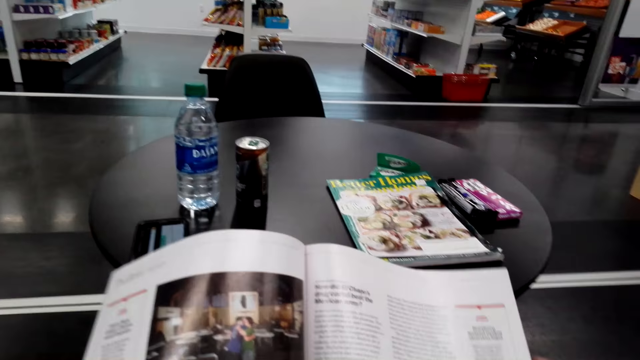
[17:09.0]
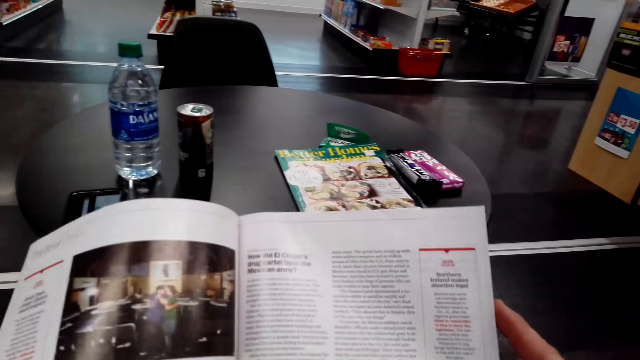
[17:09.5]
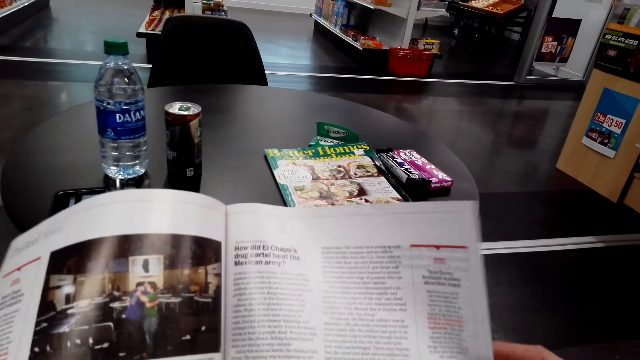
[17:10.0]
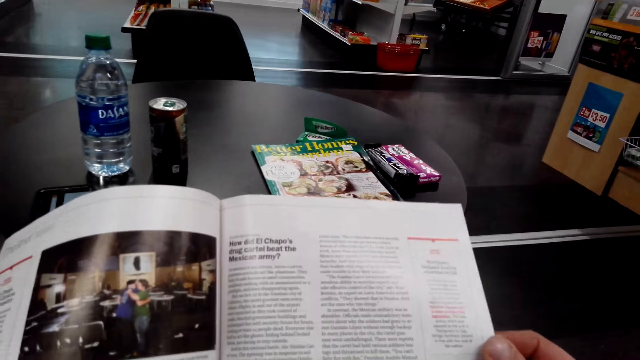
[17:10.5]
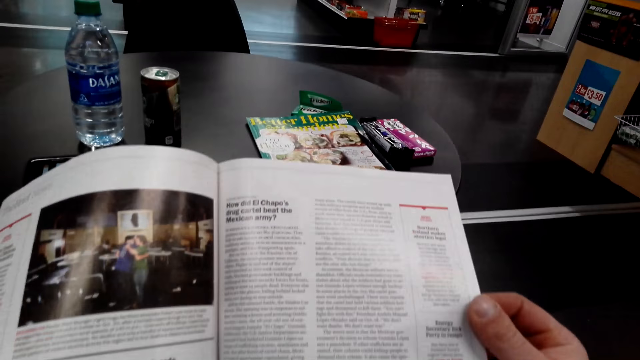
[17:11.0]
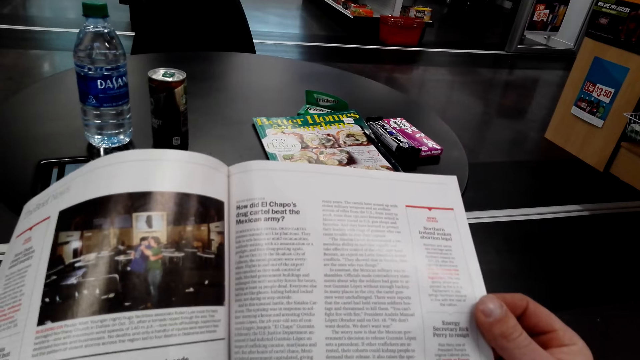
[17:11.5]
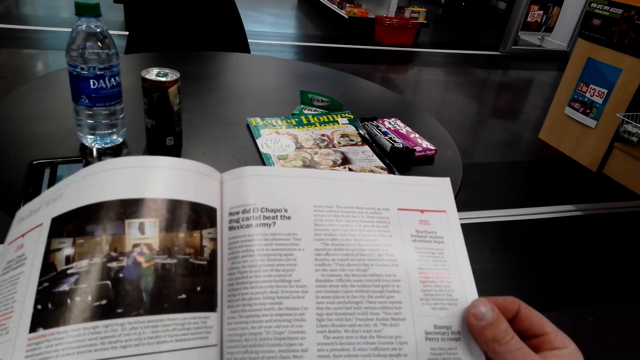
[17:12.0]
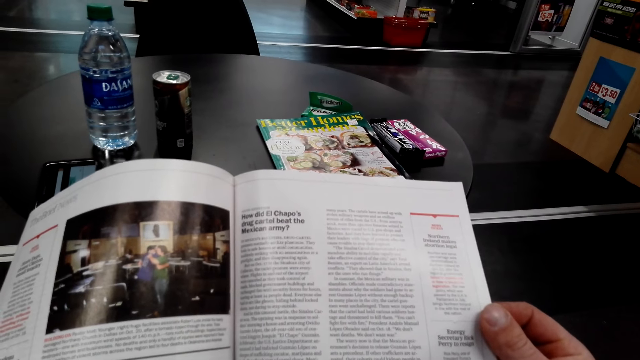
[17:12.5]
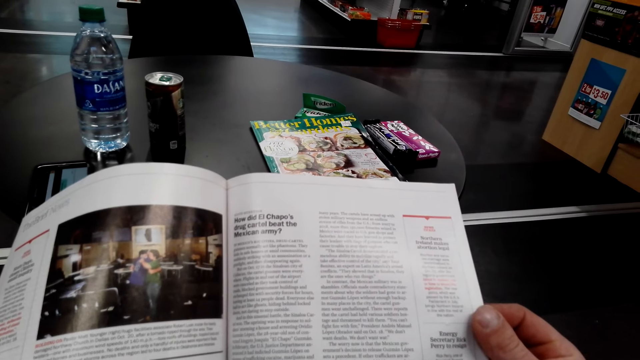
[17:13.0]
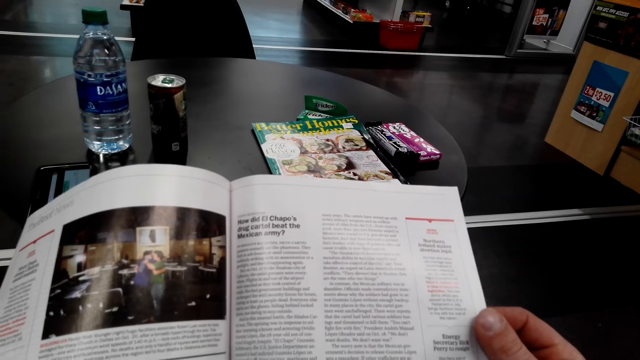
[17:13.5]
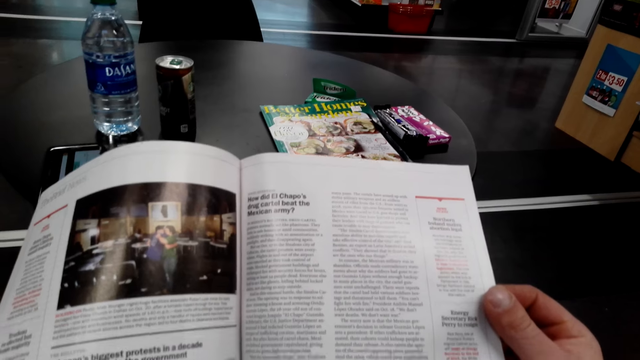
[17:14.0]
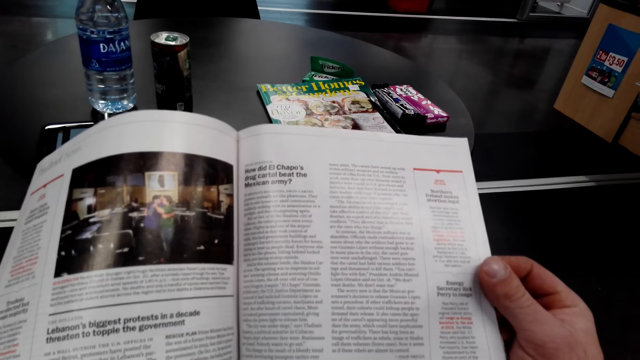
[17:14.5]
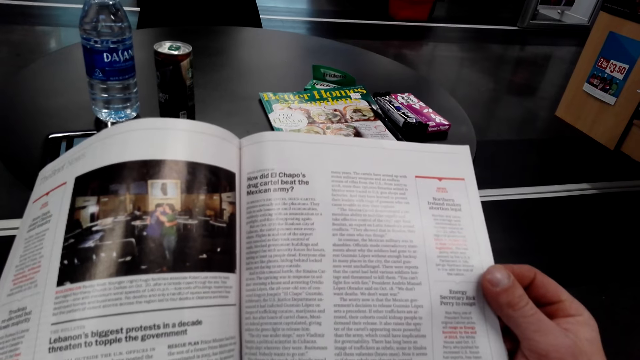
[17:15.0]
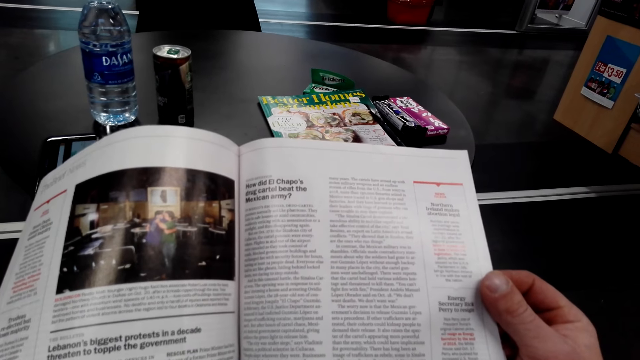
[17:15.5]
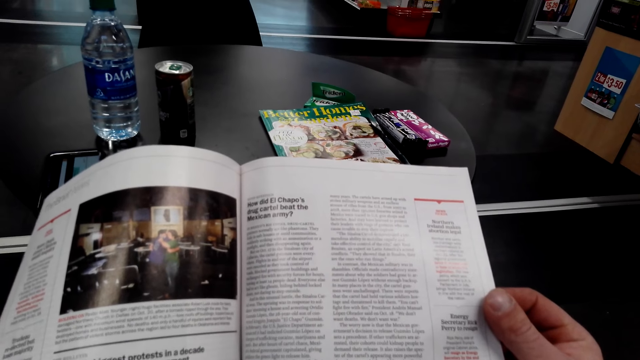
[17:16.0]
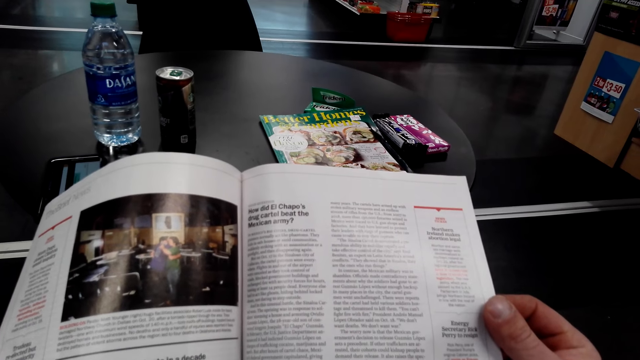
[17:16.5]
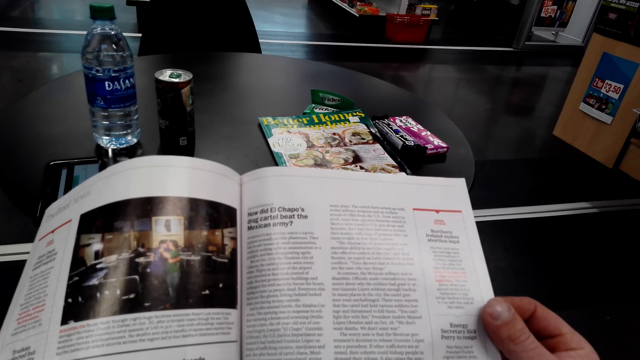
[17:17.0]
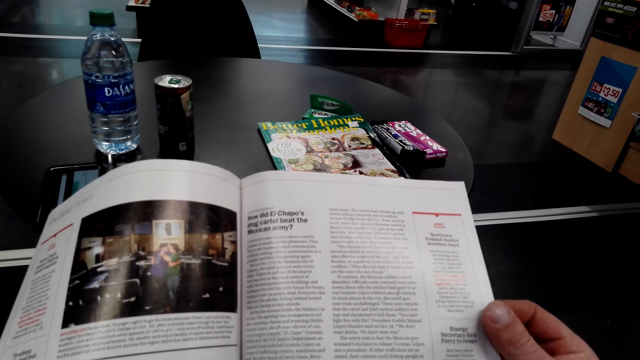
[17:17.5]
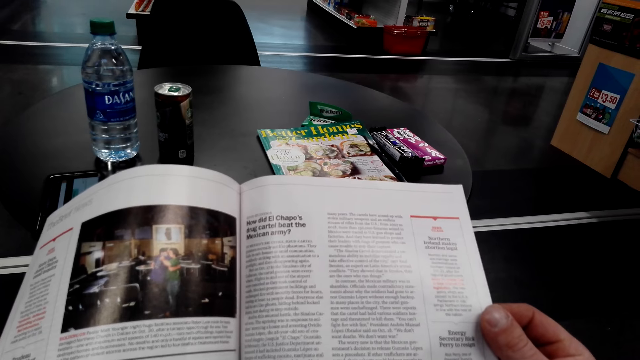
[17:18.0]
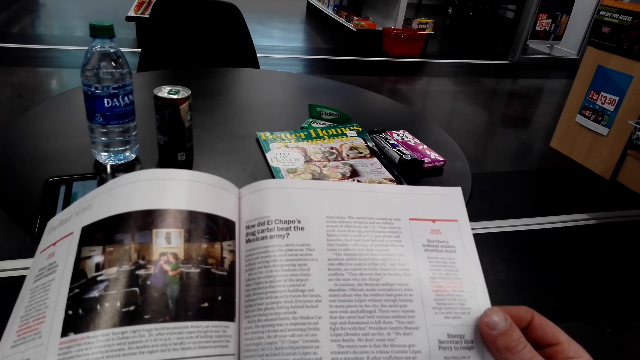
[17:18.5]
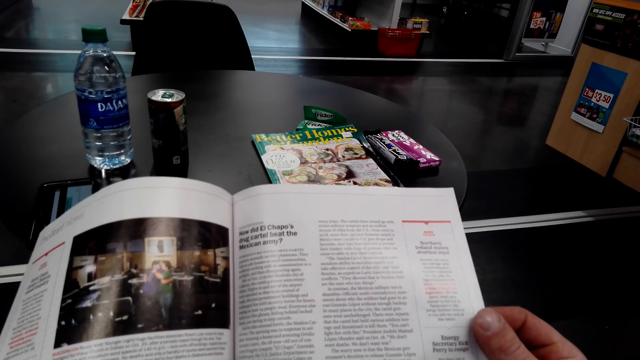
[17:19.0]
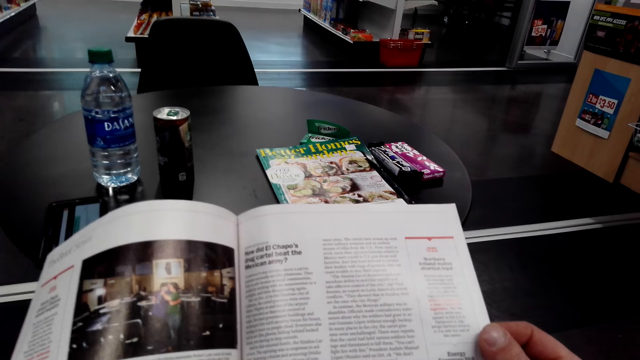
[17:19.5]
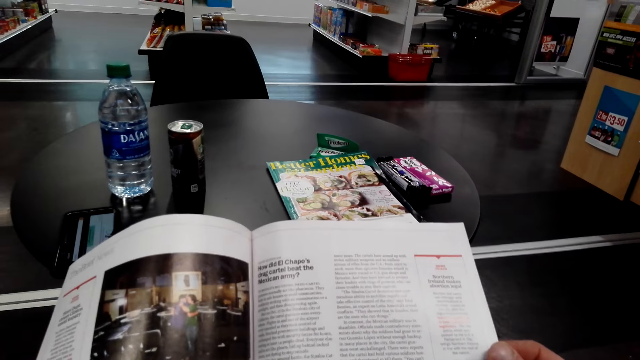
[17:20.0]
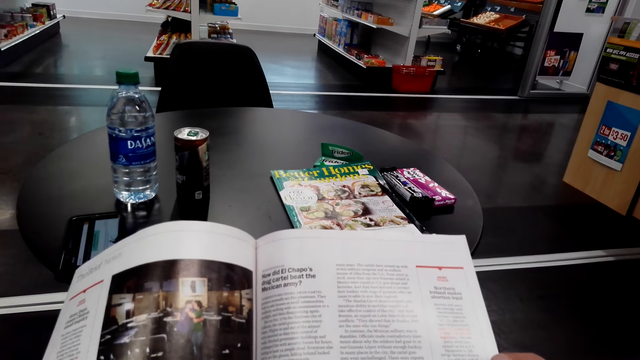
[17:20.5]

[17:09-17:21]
The camera wearer reads the magazine.

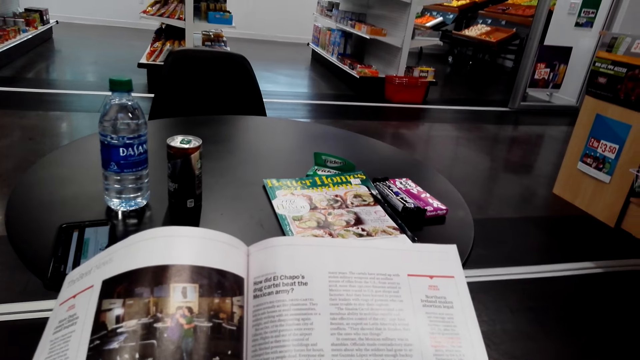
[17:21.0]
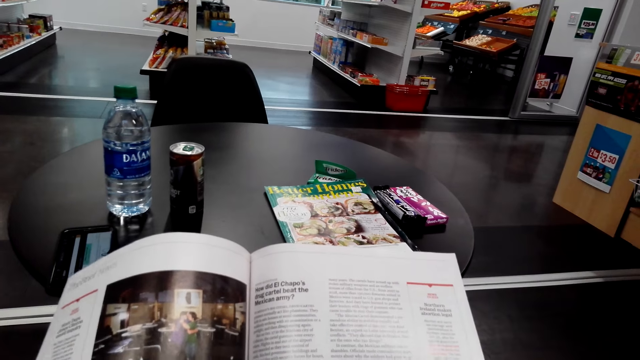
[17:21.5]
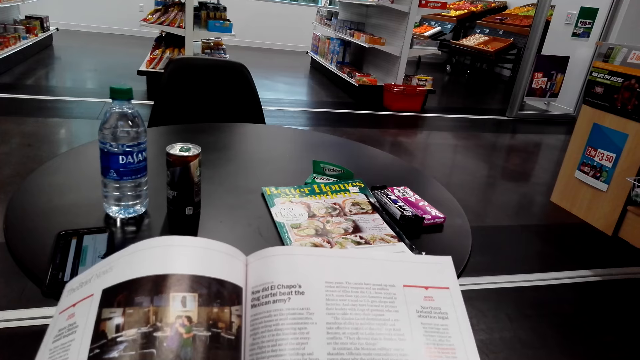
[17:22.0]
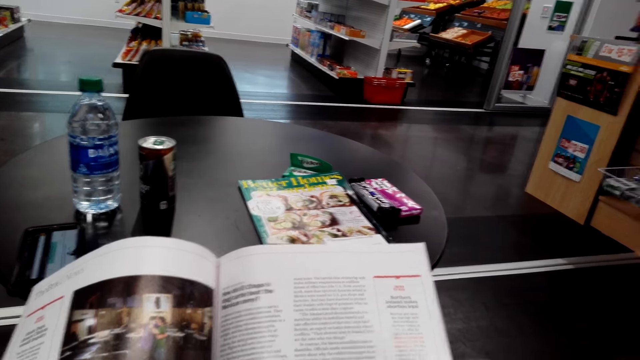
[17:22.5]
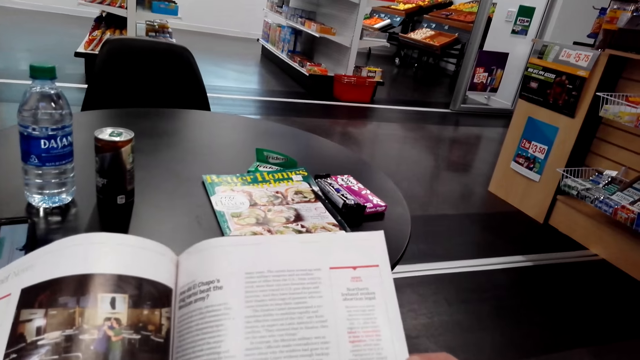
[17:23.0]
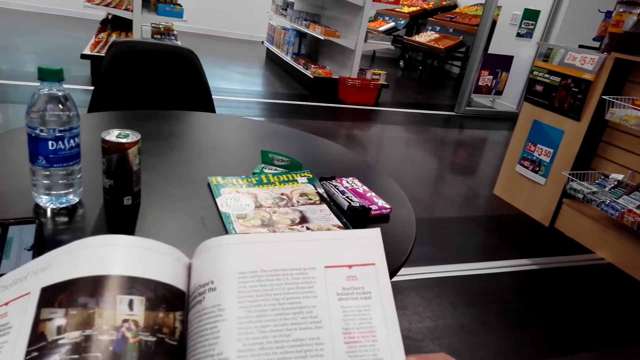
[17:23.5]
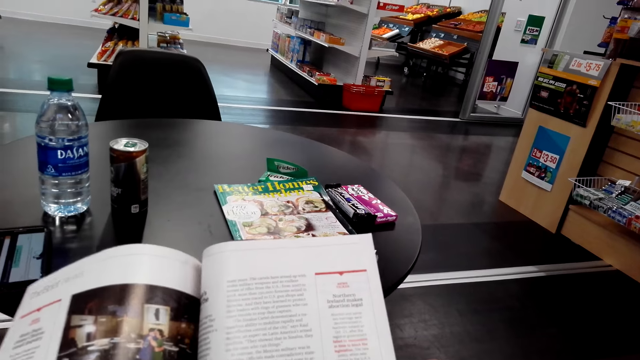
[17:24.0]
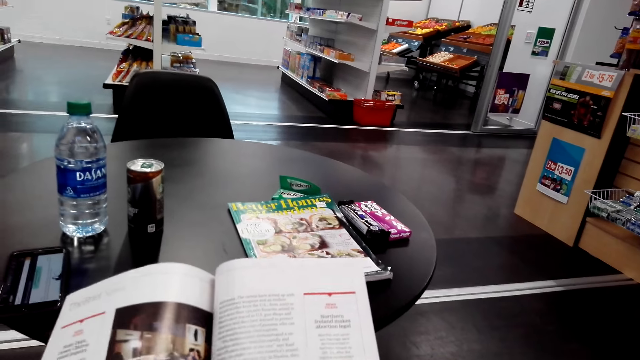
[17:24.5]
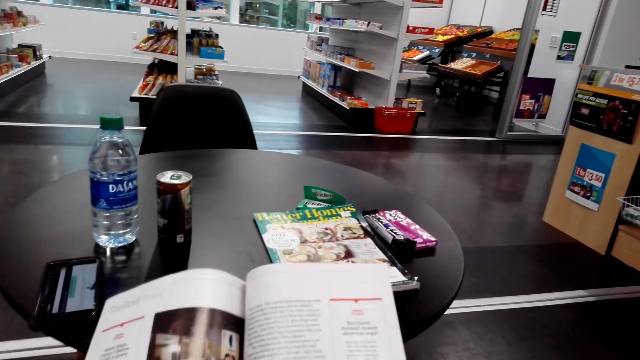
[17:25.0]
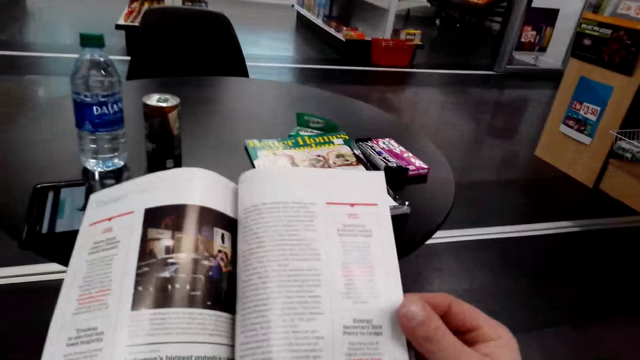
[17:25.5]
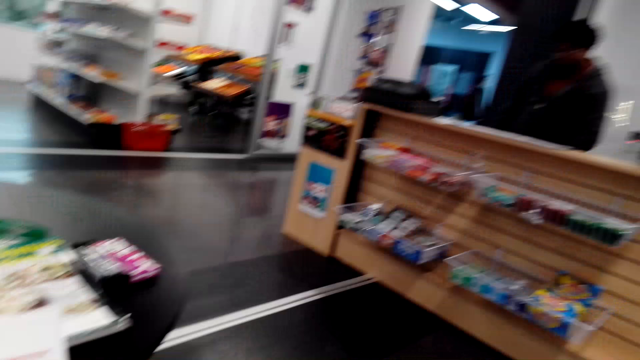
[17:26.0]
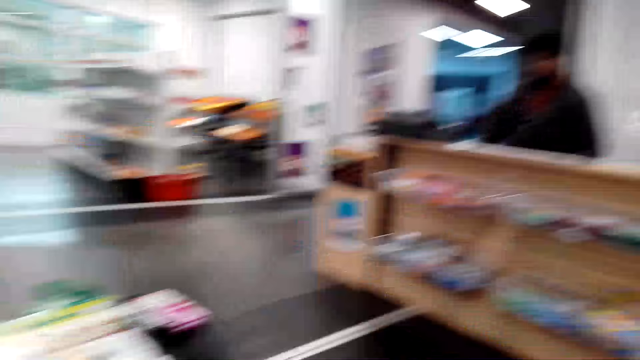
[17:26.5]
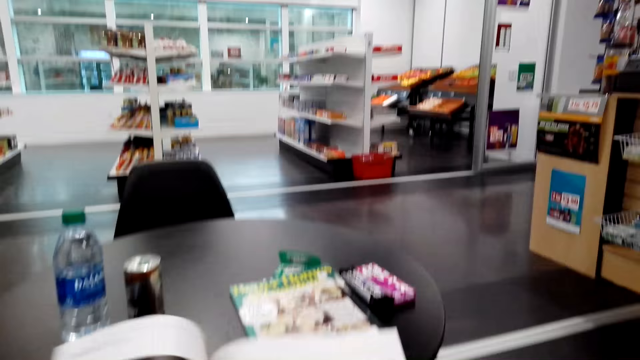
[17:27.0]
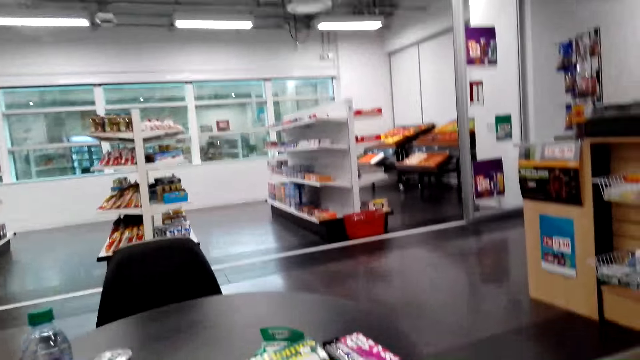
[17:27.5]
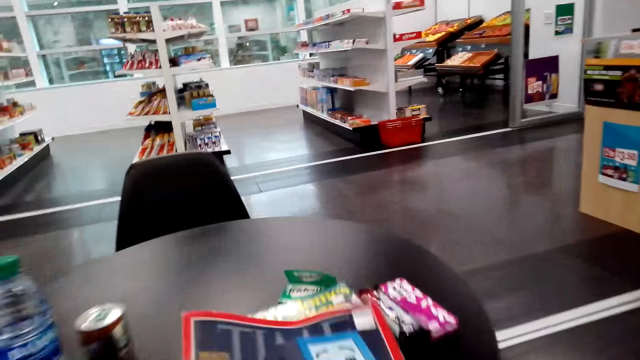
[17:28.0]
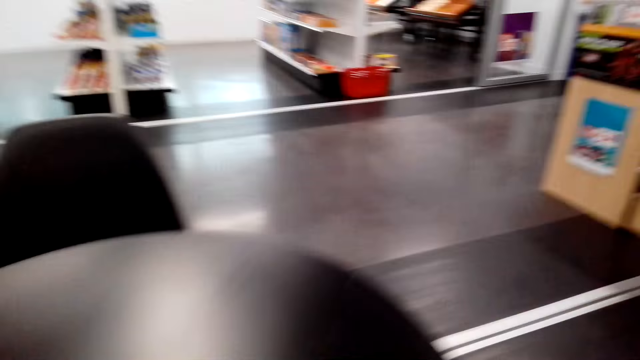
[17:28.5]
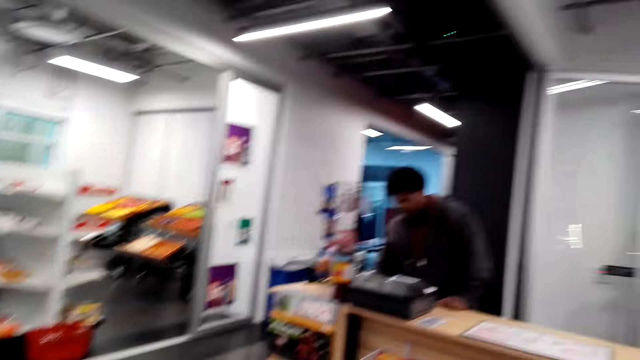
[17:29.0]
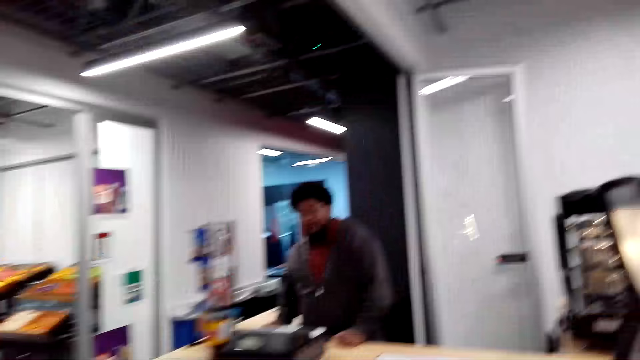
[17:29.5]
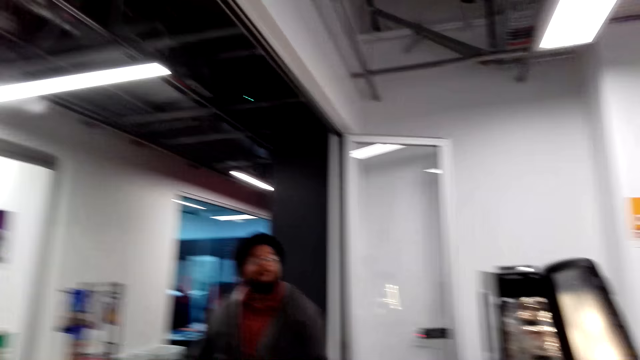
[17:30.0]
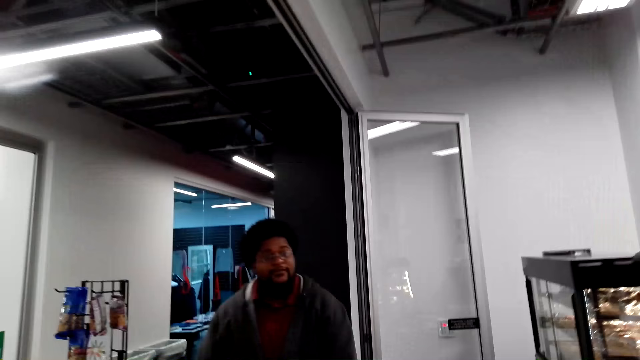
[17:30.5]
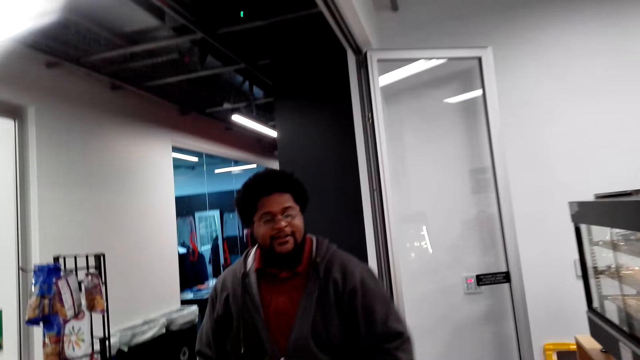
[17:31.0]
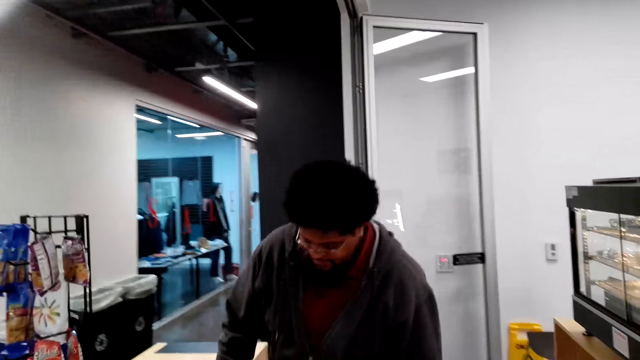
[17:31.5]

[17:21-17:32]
The camera wearer looks at a person. They close the magazine. They walk around the store. They walk to the counter.
